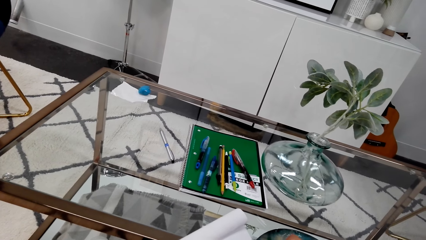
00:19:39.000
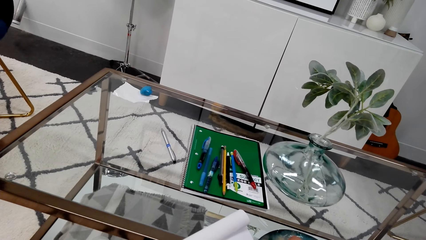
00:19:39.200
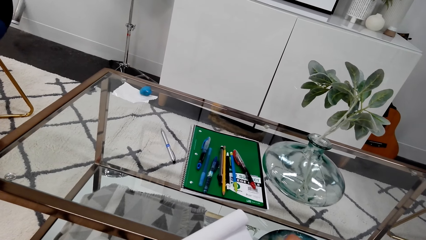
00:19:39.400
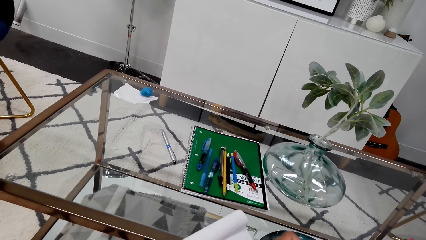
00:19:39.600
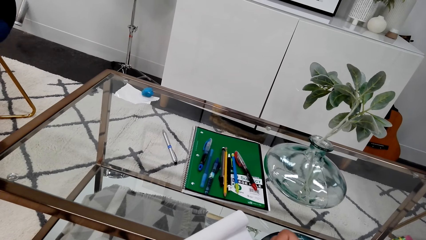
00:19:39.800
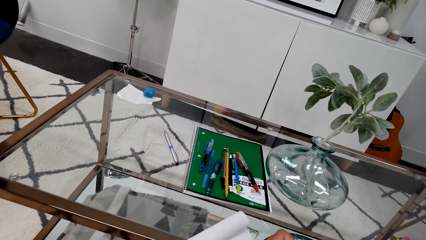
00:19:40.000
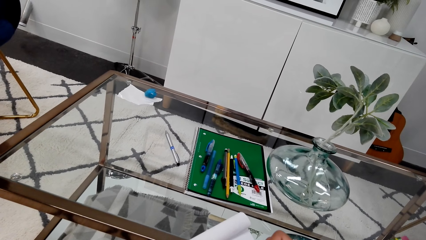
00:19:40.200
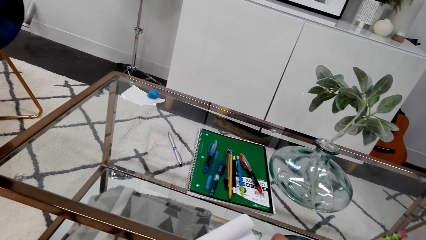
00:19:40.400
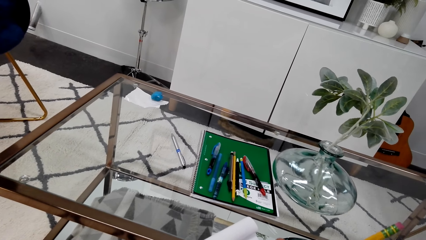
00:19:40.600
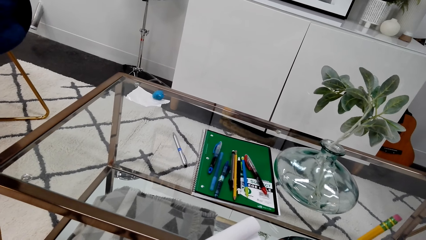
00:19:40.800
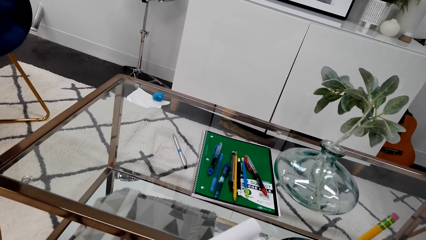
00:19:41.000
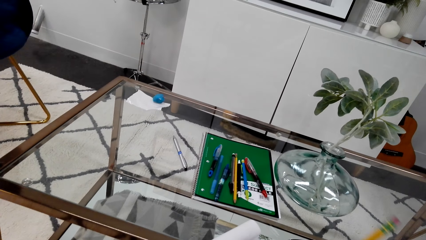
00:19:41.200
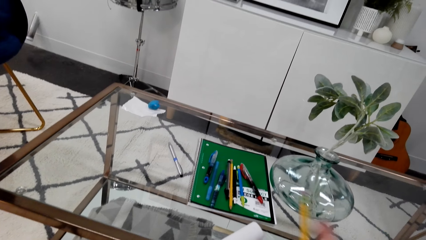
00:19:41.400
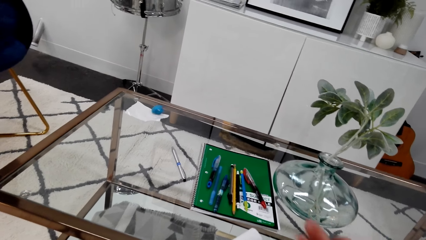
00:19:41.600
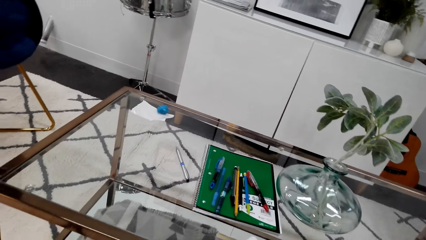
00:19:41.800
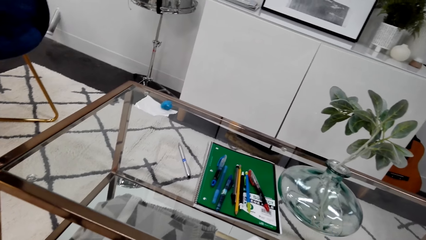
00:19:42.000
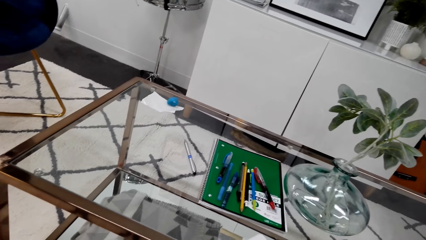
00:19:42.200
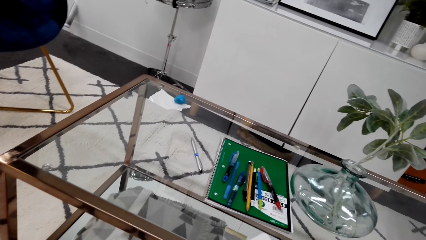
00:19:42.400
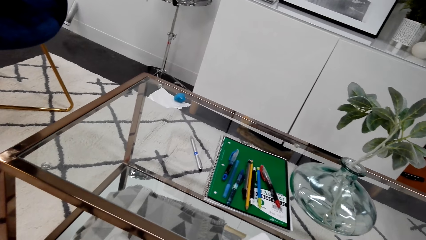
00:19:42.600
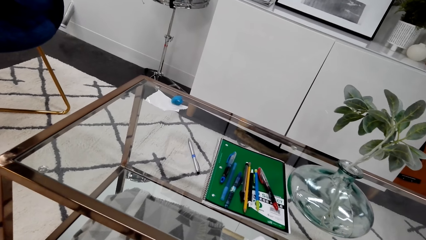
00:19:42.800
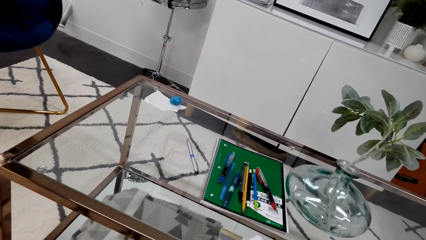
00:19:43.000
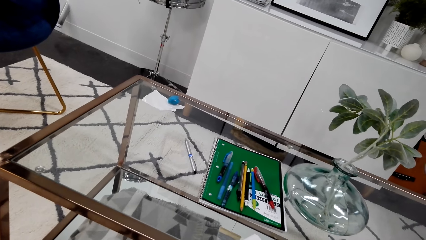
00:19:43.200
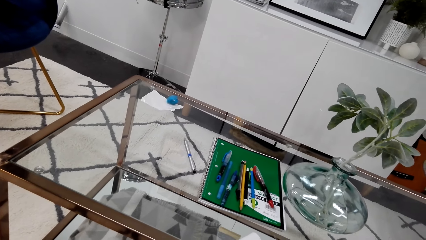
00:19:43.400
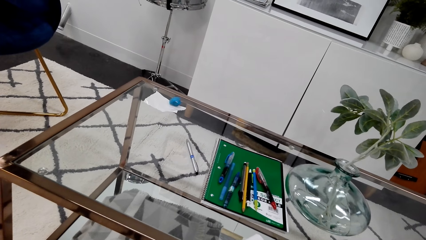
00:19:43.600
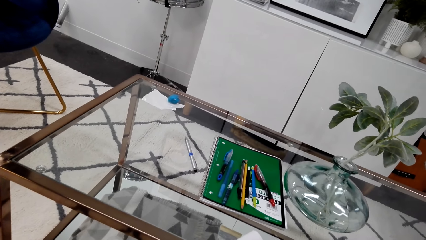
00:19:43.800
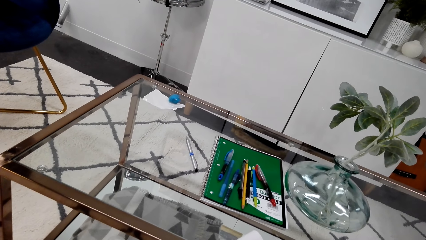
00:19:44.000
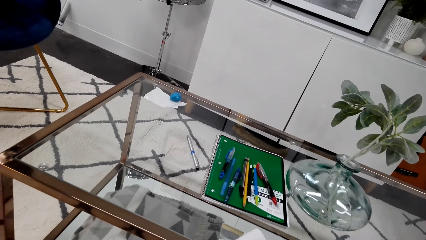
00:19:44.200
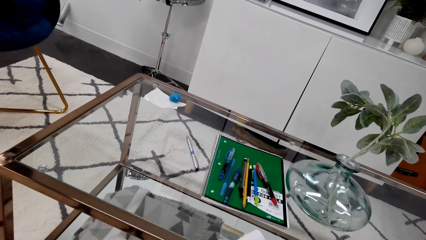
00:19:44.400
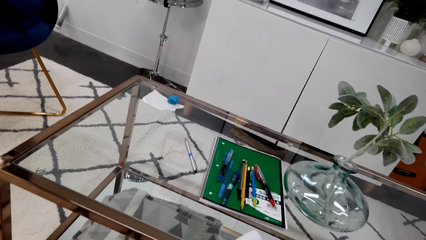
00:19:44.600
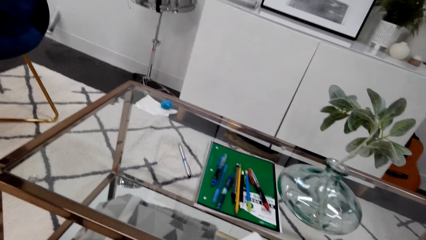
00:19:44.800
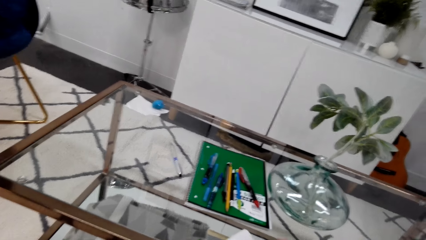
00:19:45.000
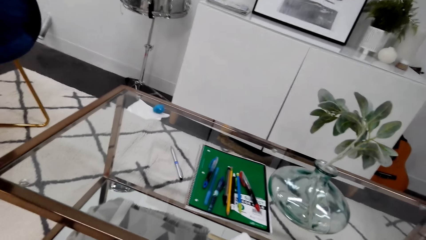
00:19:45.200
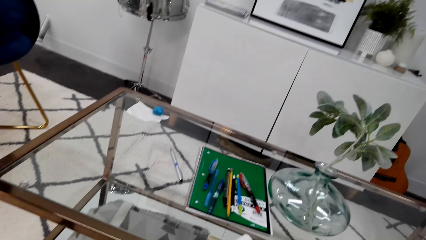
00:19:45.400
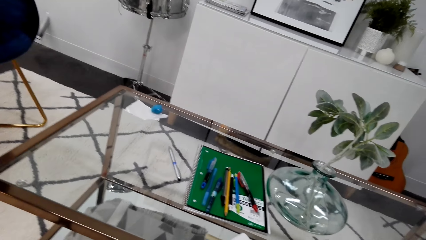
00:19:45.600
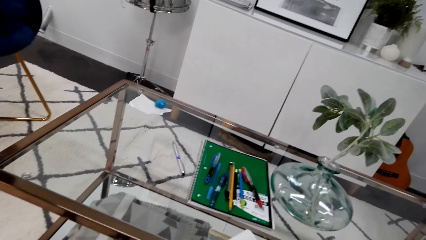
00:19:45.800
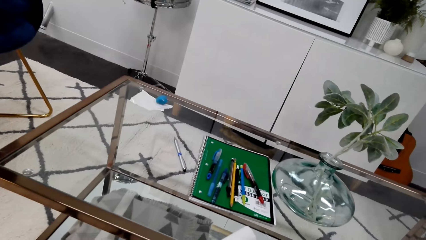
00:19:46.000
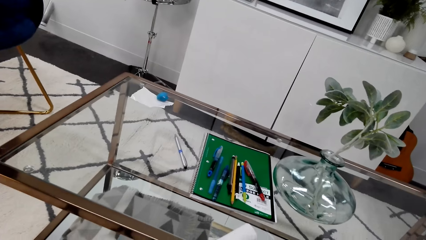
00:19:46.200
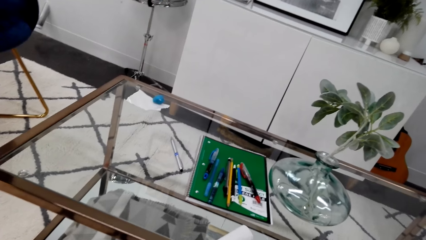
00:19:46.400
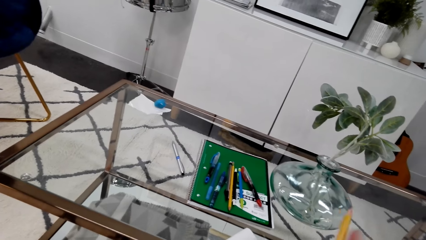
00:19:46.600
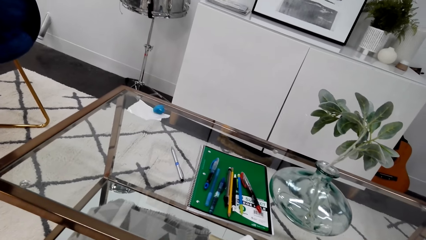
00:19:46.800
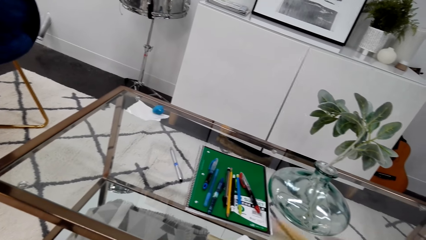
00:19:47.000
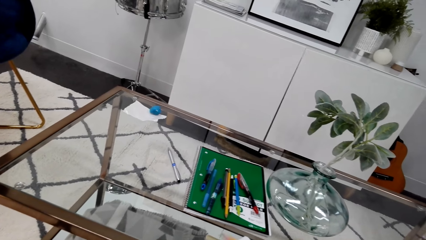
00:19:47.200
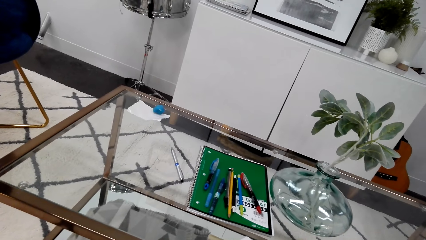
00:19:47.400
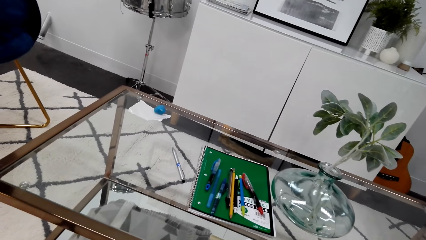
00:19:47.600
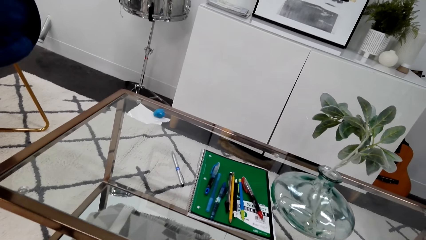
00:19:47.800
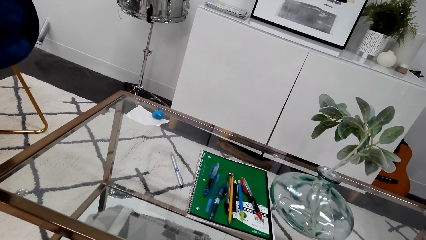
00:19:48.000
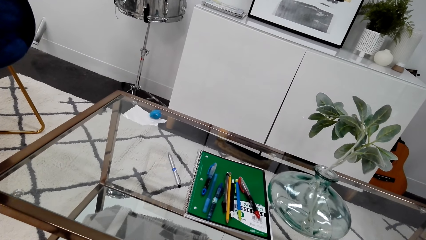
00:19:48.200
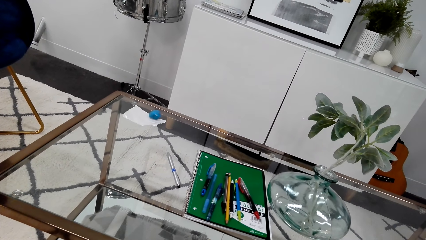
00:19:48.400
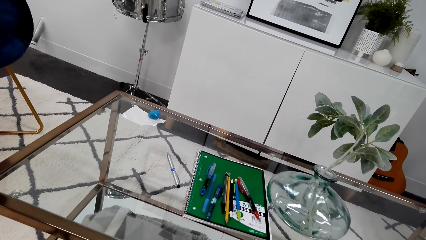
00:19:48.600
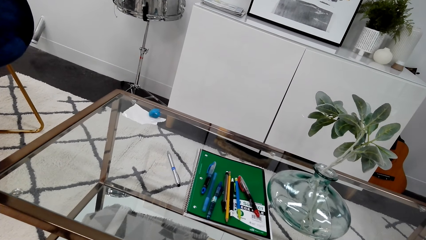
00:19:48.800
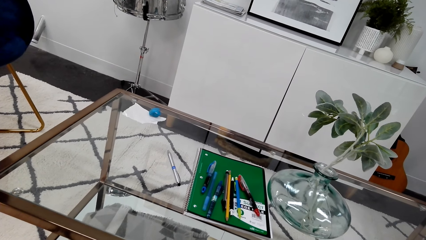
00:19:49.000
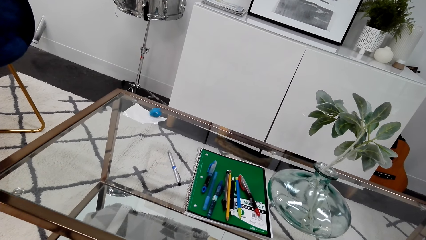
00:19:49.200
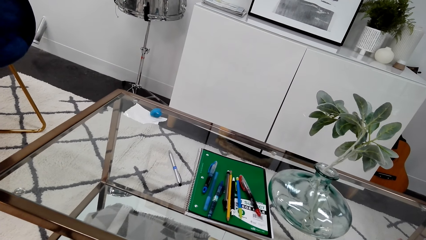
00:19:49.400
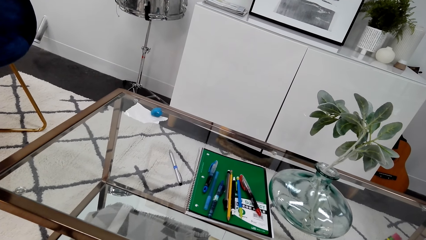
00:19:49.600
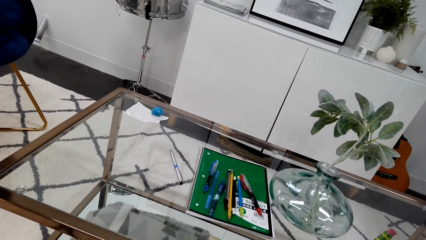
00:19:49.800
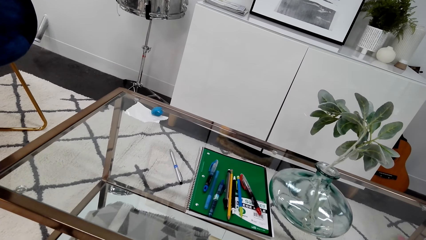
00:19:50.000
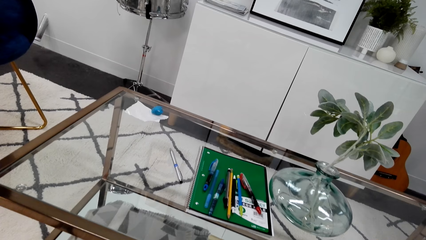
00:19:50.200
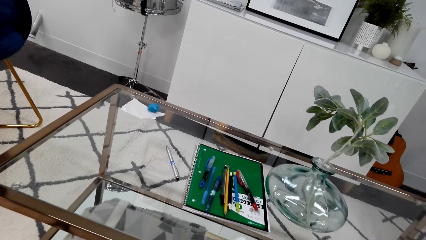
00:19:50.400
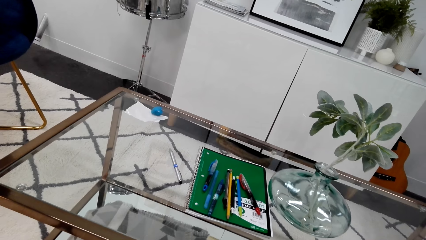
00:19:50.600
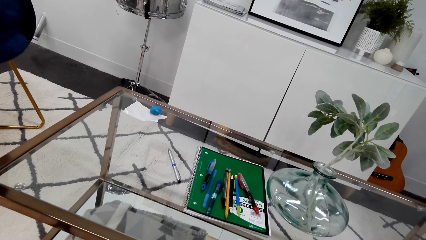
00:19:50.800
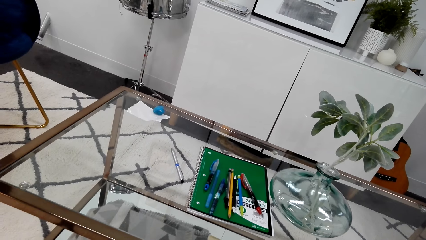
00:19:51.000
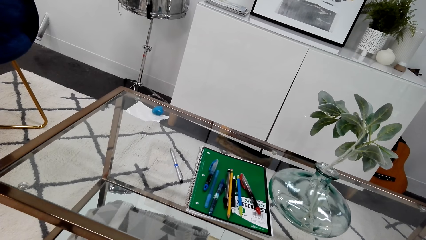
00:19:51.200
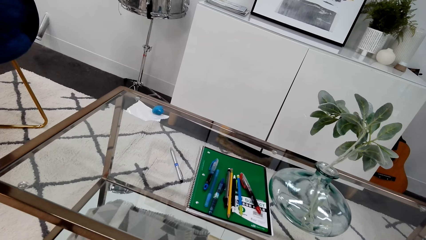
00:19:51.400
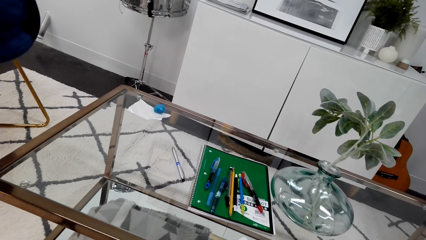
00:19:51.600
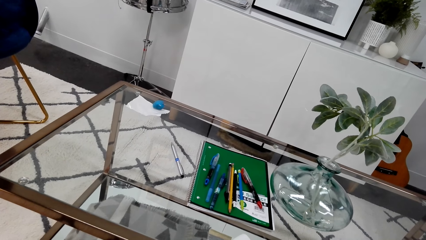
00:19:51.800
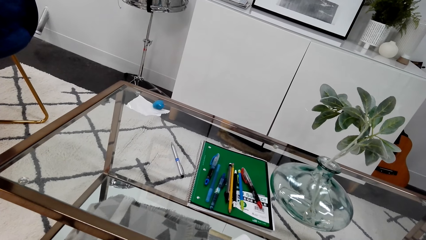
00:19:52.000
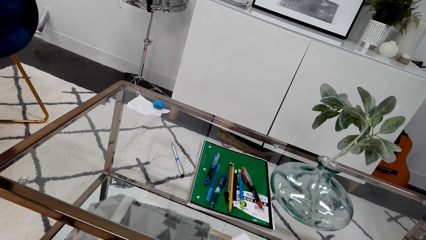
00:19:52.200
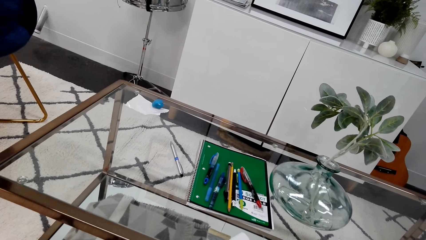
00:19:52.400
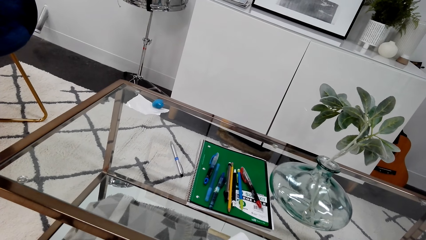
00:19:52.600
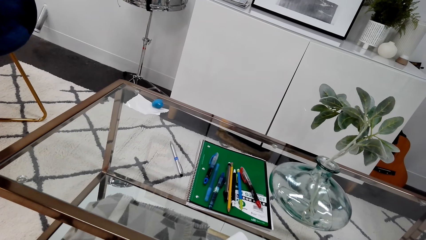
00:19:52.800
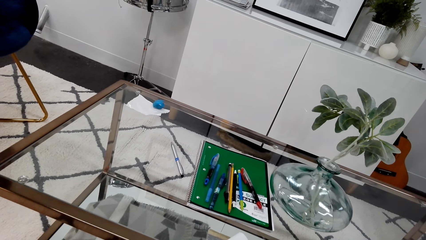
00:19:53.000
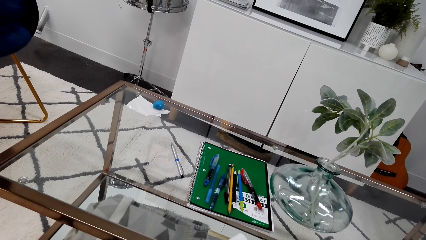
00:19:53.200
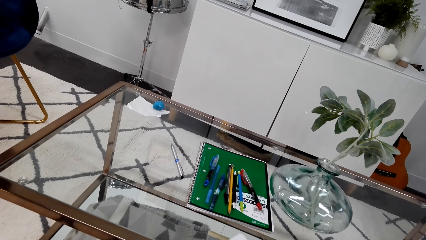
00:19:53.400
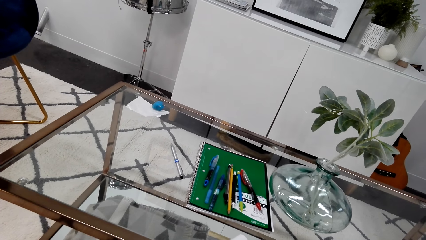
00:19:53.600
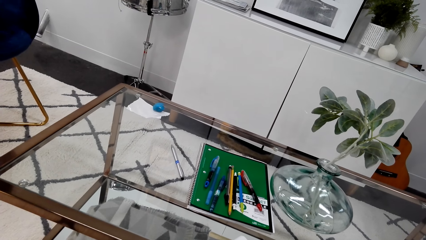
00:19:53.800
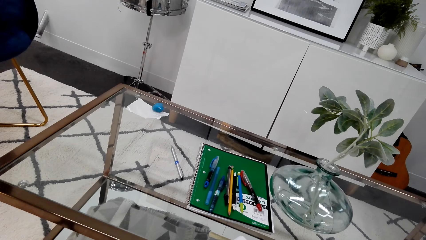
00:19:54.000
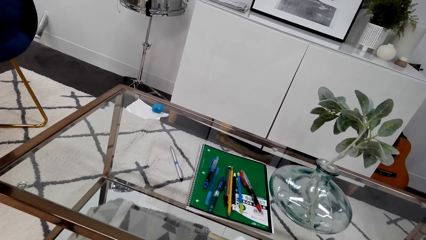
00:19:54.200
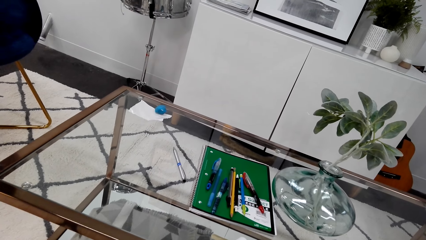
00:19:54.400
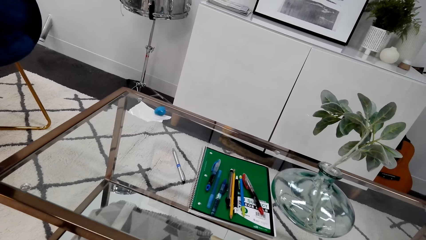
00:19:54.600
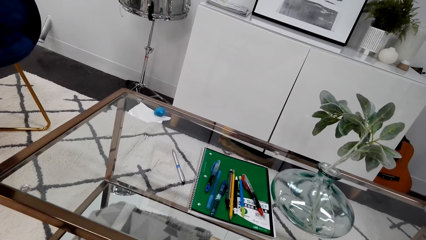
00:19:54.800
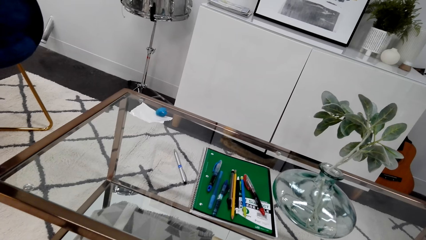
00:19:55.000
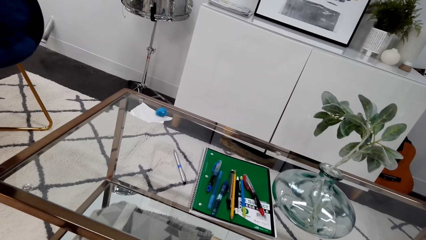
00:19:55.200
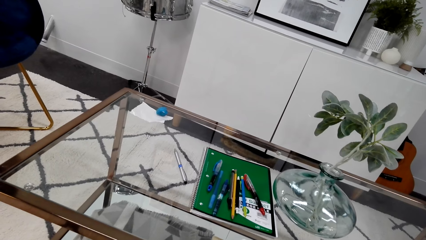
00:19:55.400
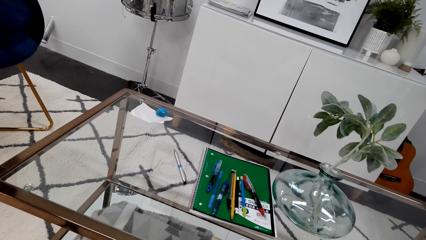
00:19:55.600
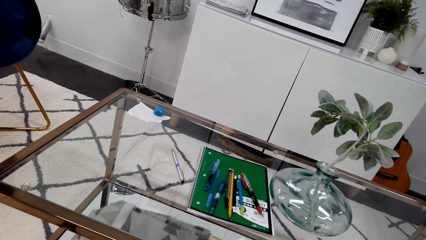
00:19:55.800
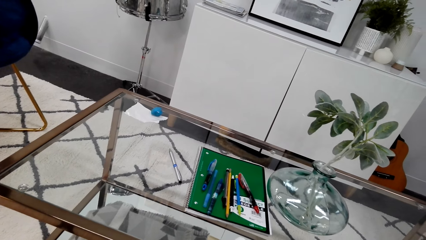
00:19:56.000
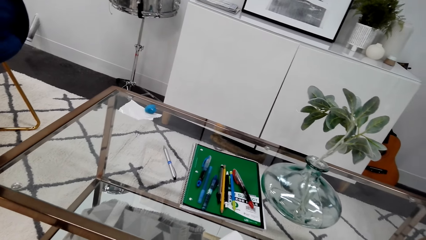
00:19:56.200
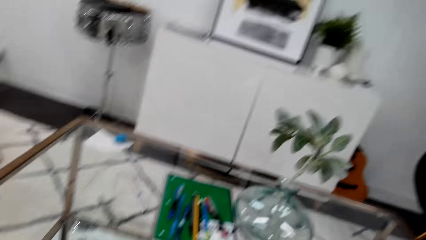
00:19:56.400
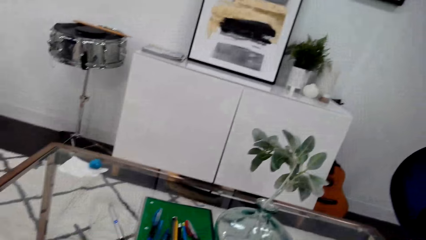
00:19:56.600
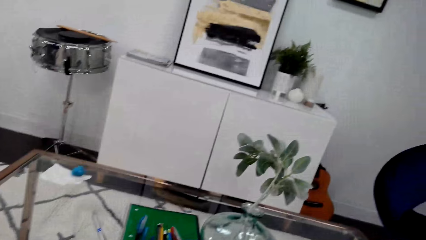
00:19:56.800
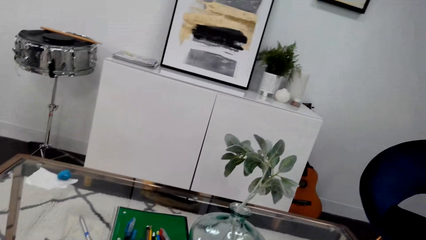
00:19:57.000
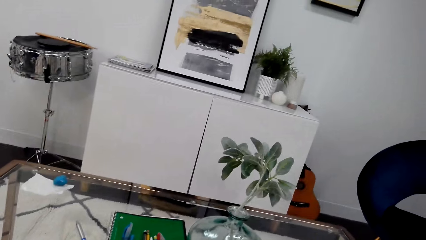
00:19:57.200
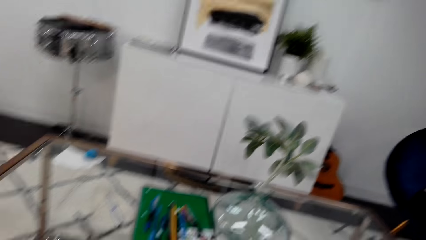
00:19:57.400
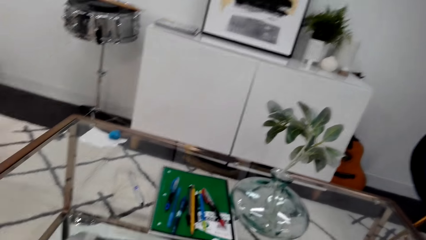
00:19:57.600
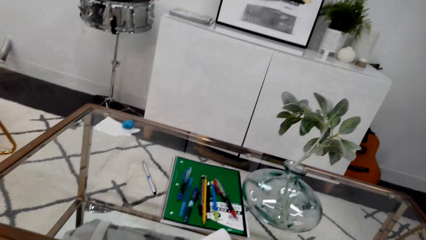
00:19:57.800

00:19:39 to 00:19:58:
The camera wearer moves the hand. They flip a pencil, stare at the table and look around the room. They flip the pencil, move the pen, stare at the table and look around the room.
